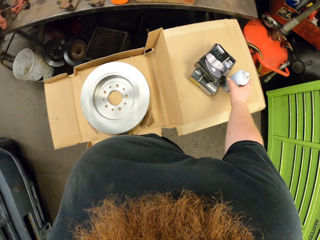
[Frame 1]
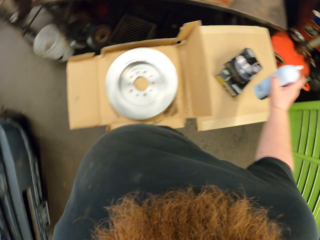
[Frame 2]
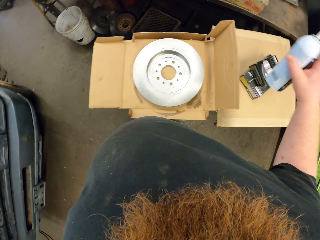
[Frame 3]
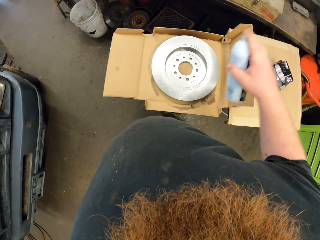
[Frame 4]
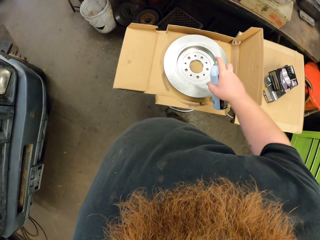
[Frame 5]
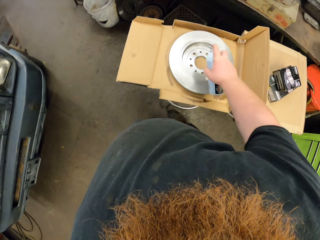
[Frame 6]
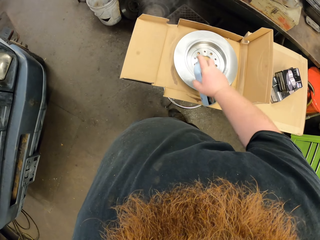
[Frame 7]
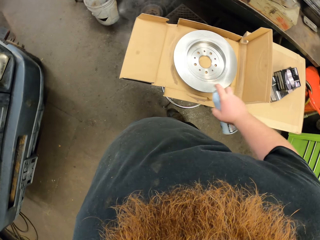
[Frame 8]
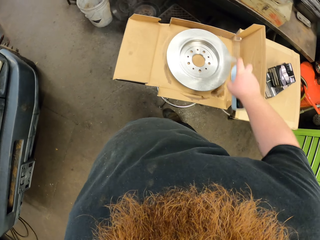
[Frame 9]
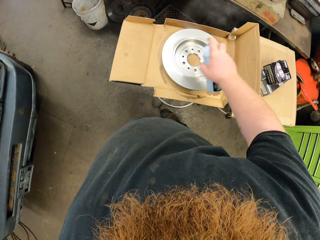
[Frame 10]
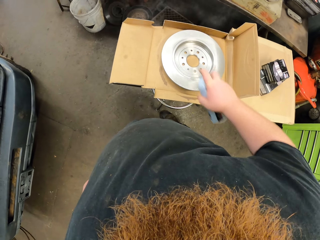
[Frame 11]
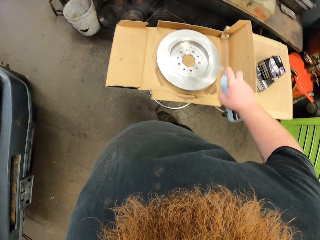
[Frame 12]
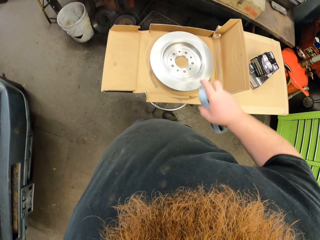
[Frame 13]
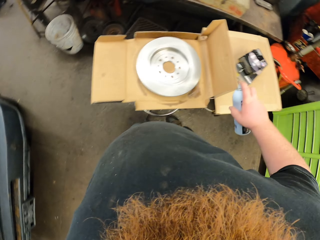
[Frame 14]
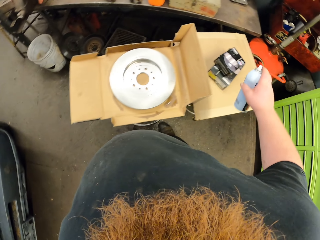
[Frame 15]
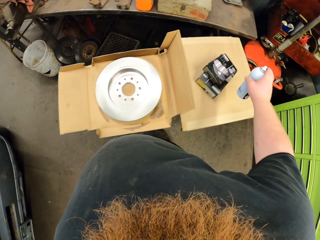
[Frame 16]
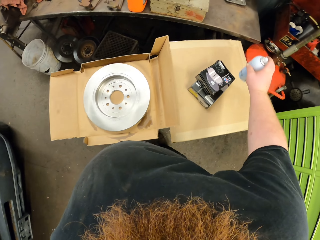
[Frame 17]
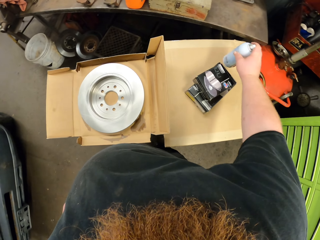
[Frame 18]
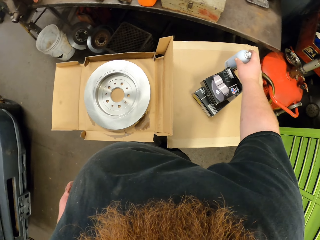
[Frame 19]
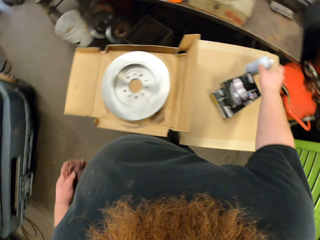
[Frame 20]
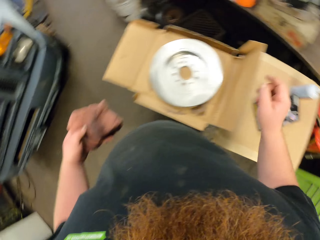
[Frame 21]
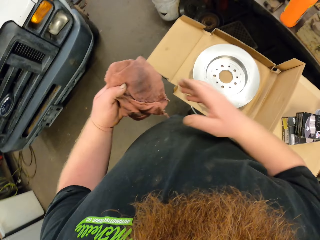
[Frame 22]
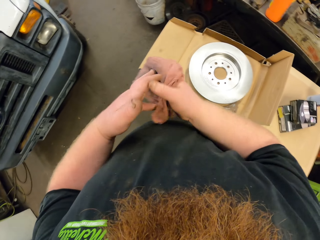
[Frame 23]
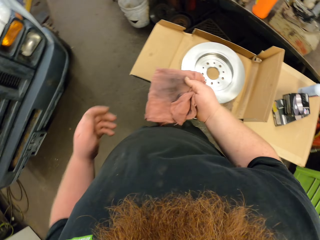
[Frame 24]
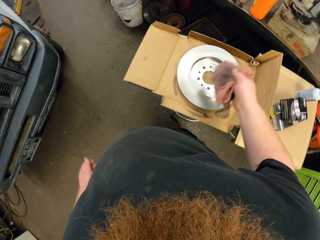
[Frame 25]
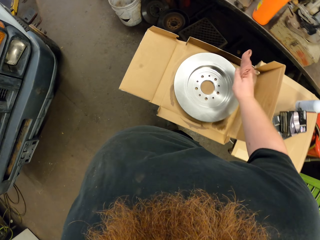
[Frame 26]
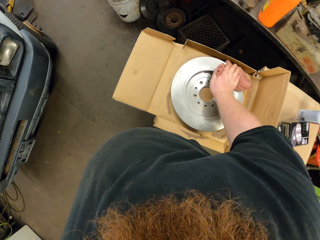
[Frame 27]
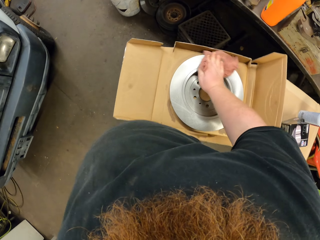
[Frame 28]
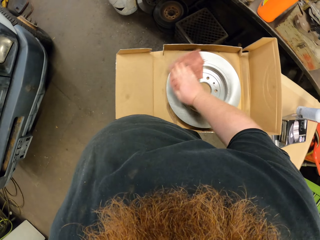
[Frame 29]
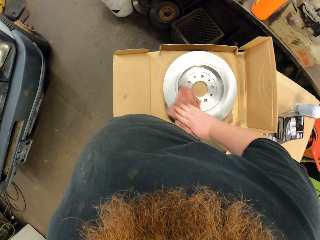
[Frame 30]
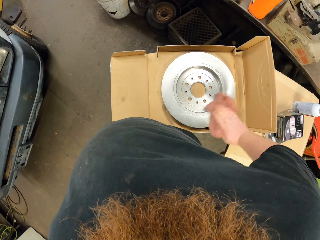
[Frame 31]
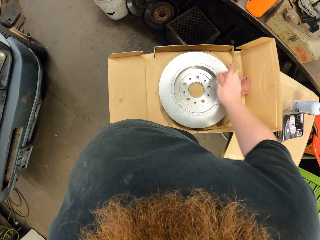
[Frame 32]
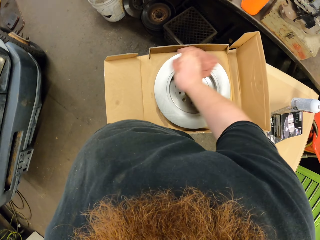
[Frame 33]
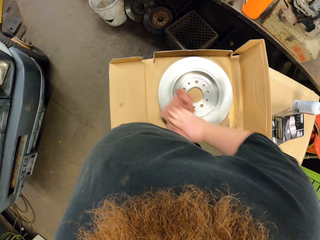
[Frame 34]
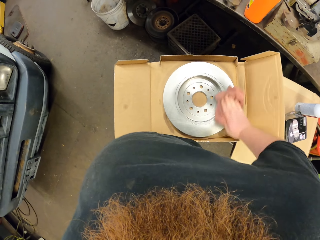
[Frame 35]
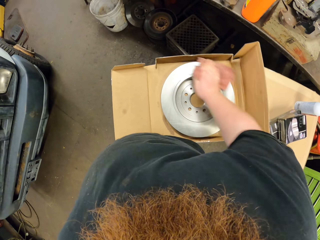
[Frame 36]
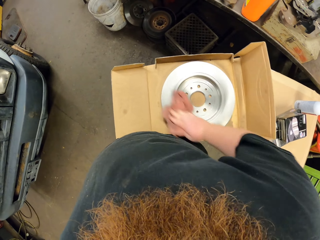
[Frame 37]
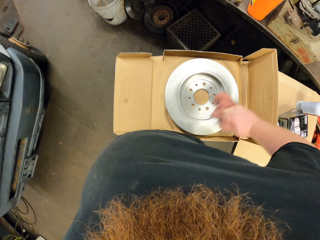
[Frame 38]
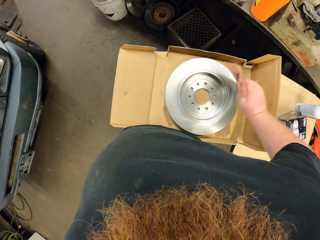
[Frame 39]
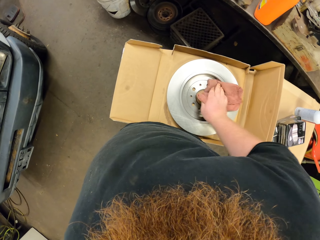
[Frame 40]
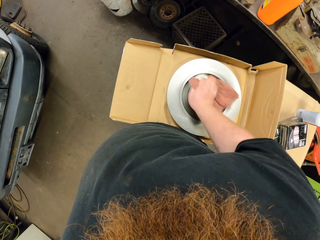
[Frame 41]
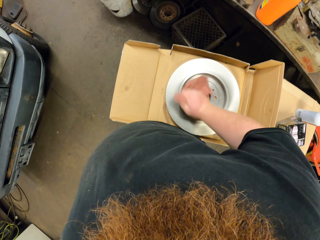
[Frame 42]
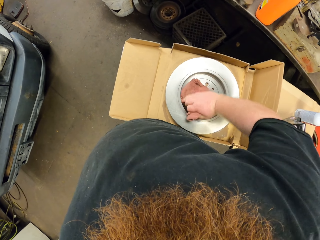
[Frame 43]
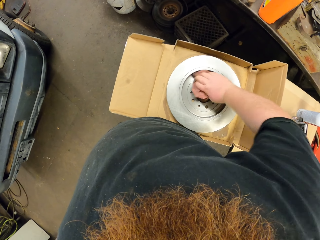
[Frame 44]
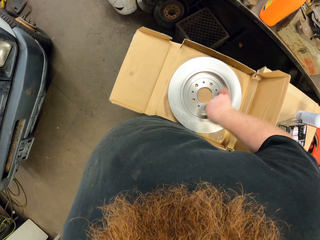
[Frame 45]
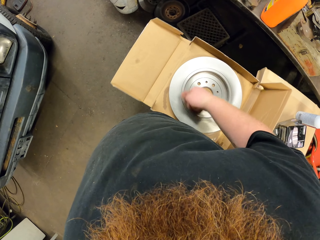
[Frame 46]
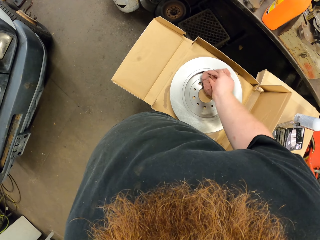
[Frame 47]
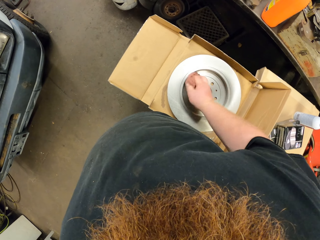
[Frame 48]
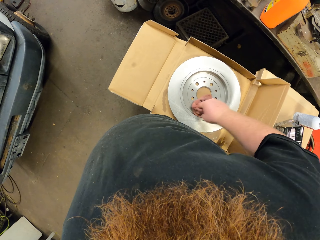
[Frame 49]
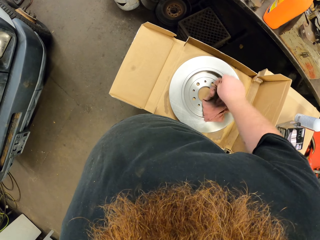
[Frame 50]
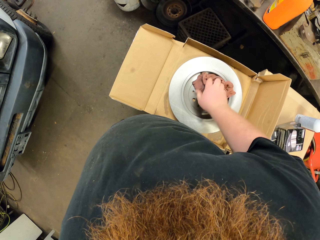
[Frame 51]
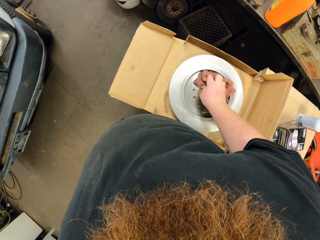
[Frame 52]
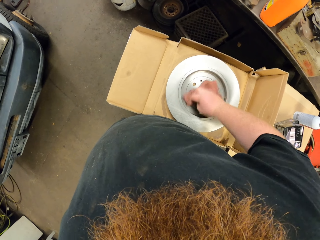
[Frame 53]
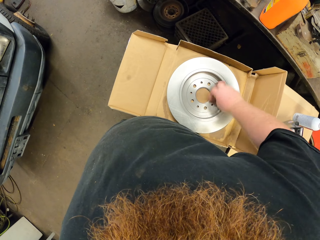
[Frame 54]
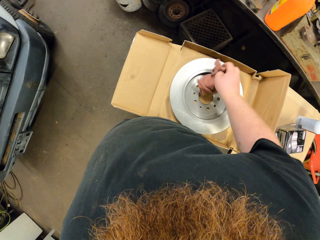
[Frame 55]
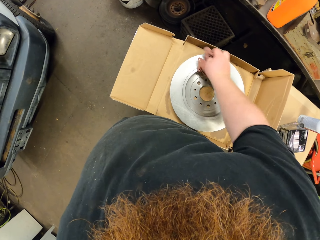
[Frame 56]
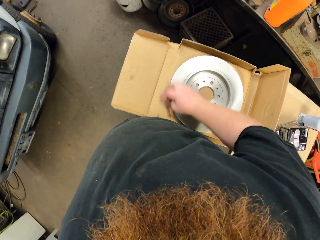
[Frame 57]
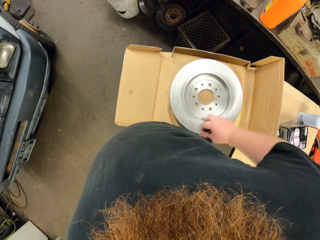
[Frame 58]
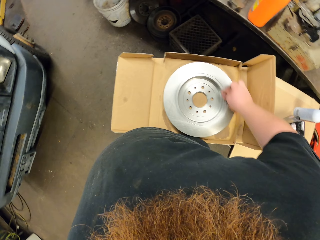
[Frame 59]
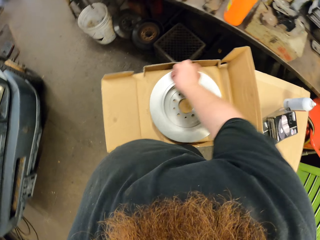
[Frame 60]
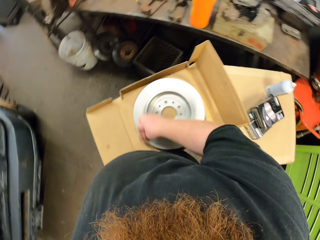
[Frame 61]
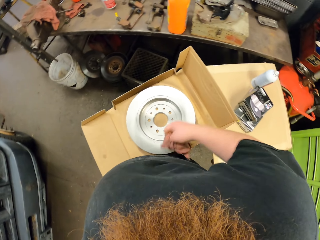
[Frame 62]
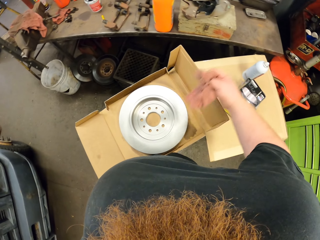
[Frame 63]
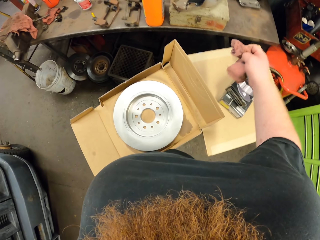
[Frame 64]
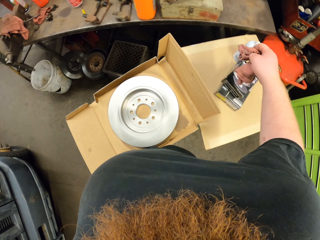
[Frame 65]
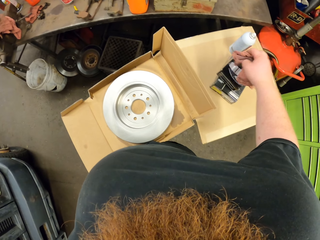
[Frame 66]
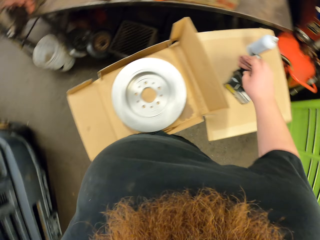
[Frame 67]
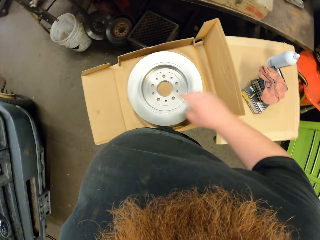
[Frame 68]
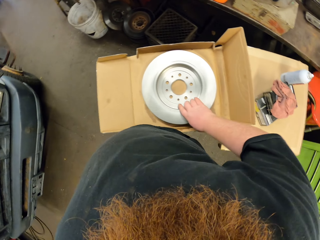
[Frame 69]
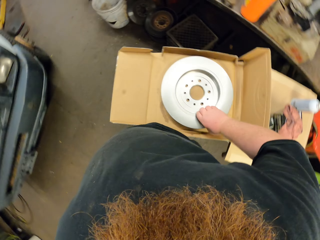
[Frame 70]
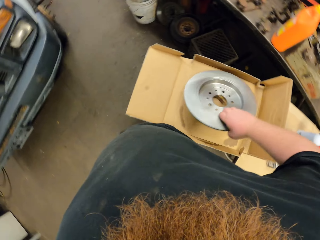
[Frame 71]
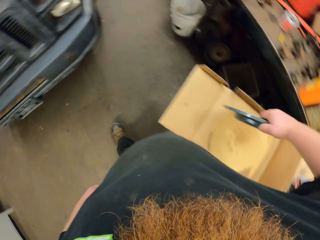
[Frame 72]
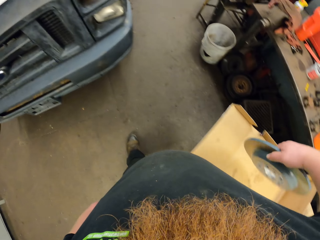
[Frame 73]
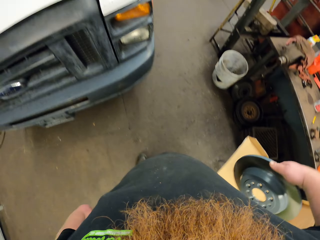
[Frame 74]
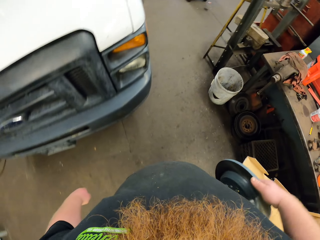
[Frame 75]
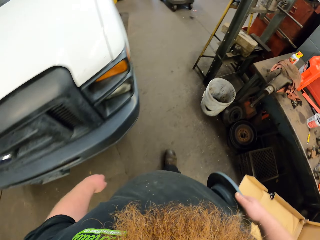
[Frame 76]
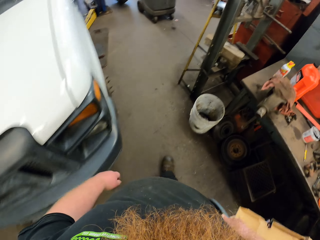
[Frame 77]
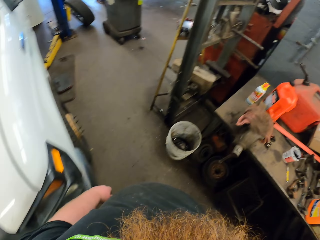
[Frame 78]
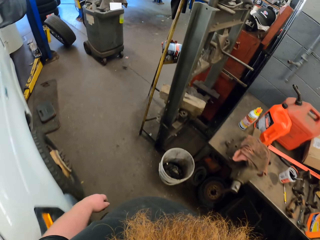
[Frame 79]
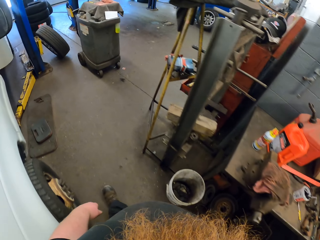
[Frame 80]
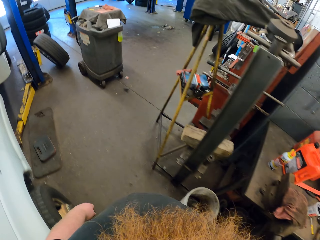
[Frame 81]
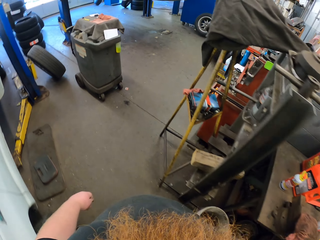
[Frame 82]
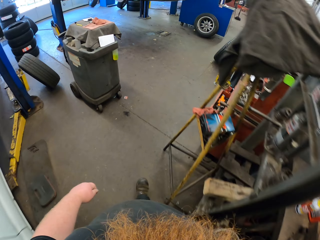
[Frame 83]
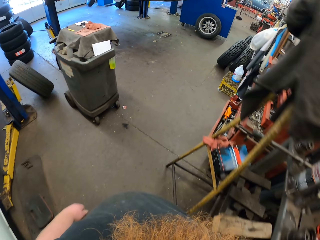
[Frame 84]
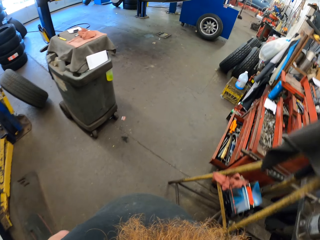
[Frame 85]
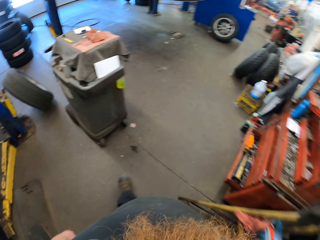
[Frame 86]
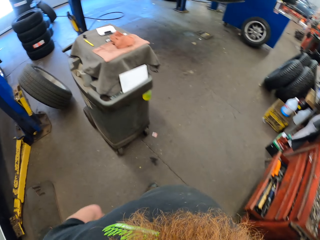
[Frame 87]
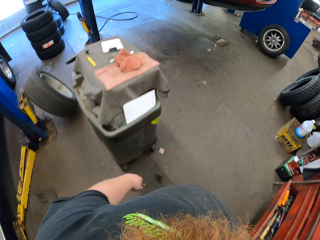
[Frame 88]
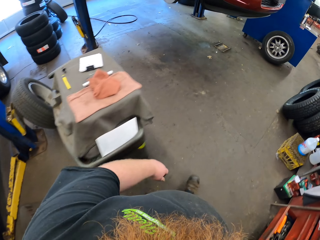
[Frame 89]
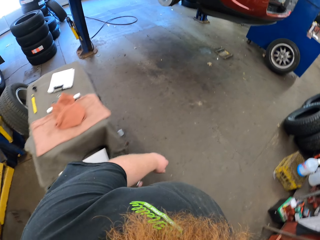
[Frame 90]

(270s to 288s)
The camera wearer picks up the spray. He sprays the car quest platinum or rotor with his right hand. He puts the spray on the table or seat. He puts the towel on the right hand. He wipes the car quest platinum with a hand towel. He puts the towel on the seat. He picks up the rotor. He carries the car quest platinum with his right hand. He walks. He walks again.

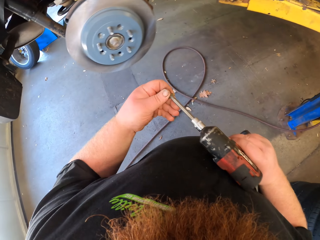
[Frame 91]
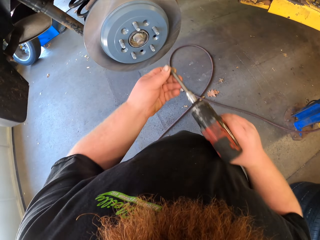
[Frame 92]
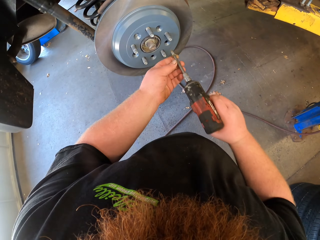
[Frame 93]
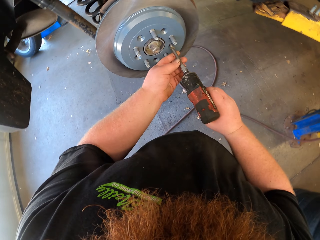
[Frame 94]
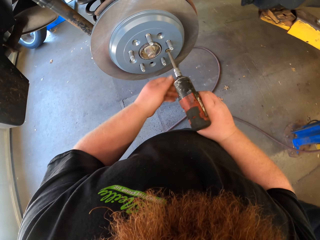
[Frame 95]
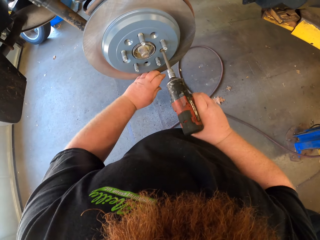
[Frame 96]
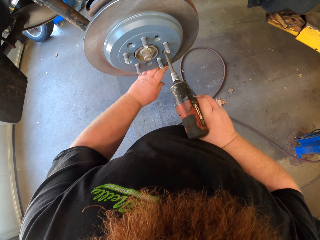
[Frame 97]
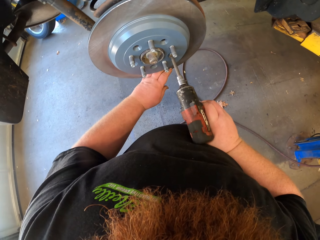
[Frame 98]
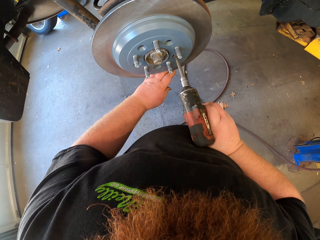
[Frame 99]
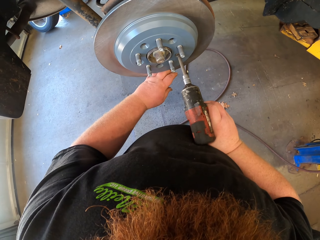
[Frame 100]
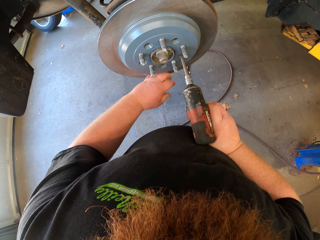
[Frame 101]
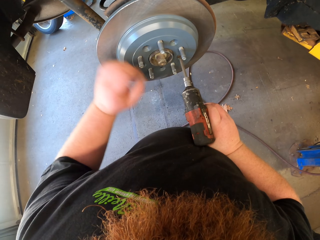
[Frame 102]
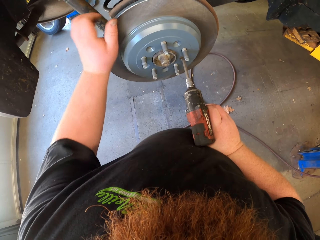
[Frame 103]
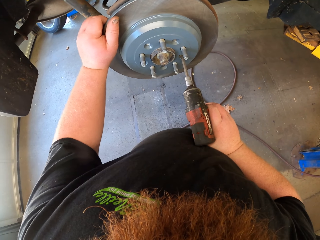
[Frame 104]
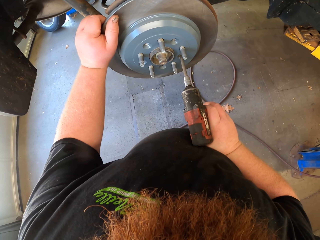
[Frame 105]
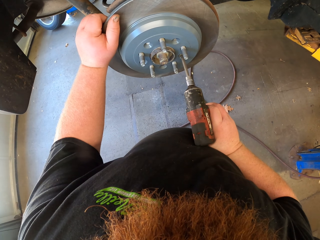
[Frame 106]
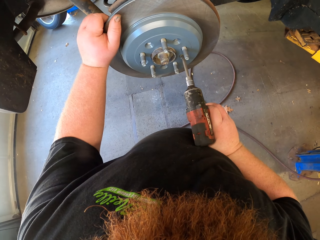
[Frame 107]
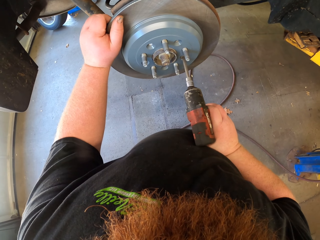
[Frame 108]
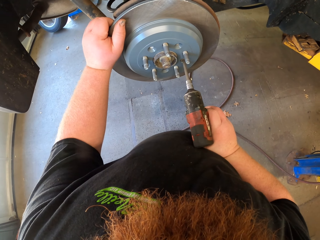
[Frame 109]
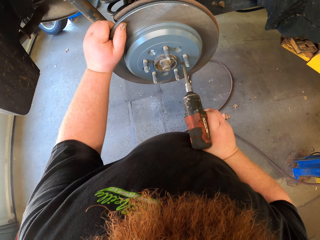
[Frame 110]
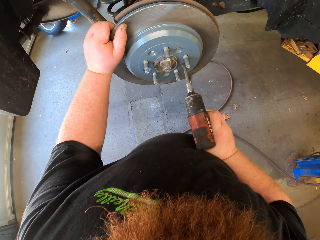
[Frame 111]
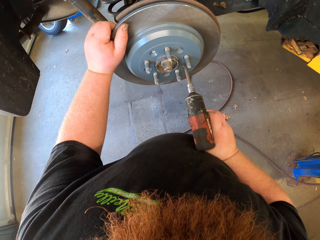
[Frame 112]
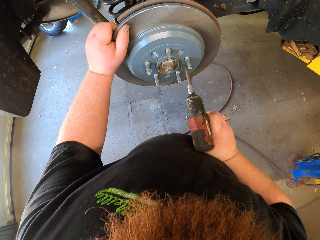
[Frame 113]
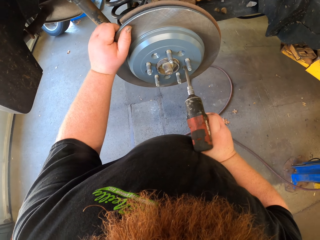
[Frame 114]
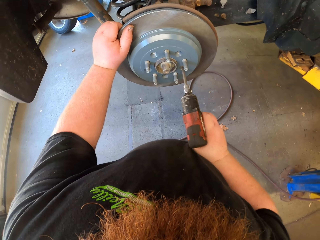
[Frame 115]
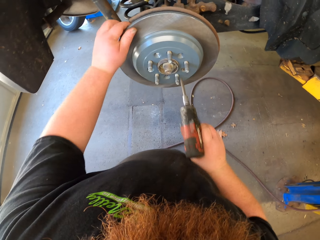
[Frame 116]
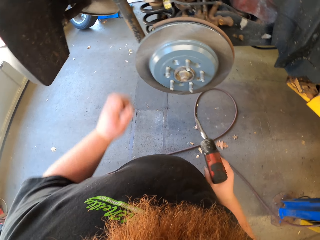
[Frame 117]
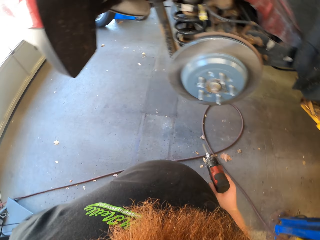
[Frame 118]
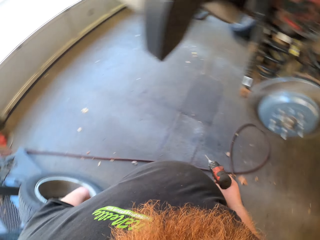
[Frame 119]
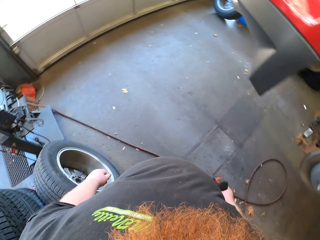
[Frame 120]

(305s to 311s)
The camera wearer drives in a screw. They fix the nut on the car quest platinum or rotor. They hold the rotor. They touch the rotor. They drive in the screw.
